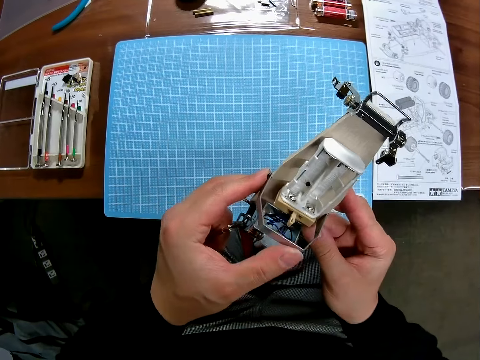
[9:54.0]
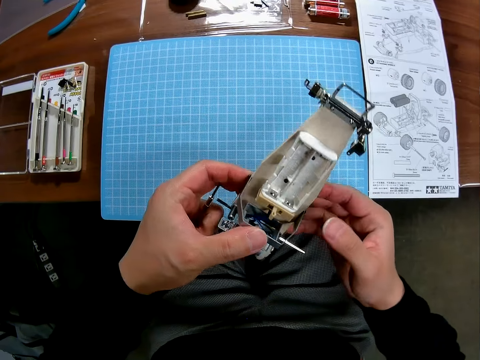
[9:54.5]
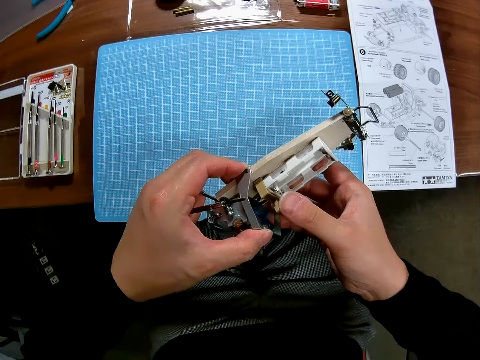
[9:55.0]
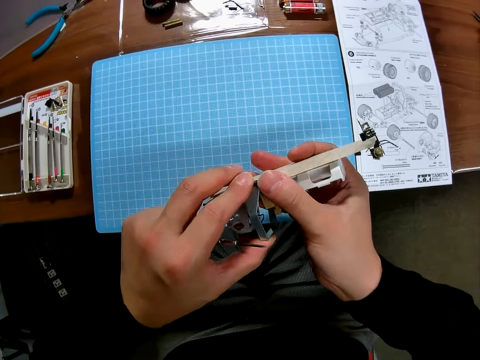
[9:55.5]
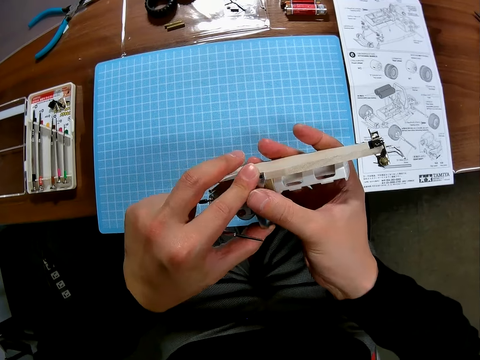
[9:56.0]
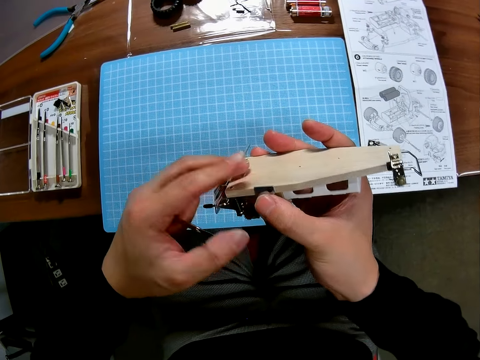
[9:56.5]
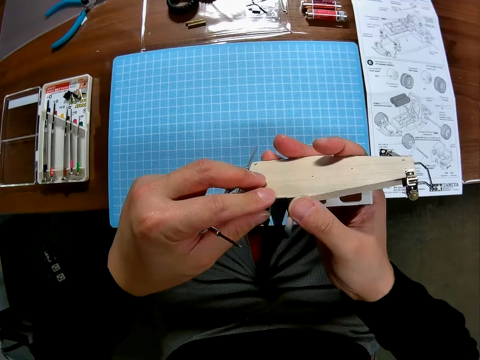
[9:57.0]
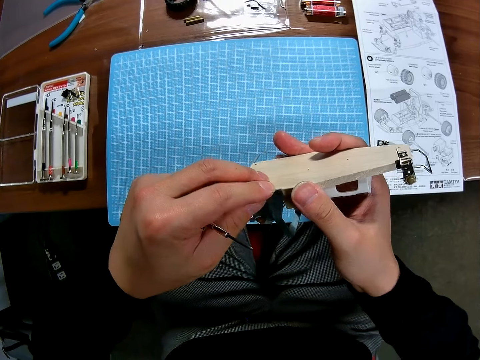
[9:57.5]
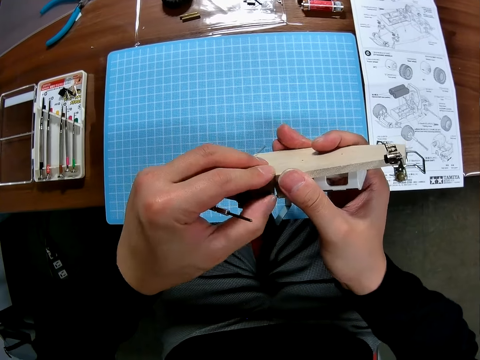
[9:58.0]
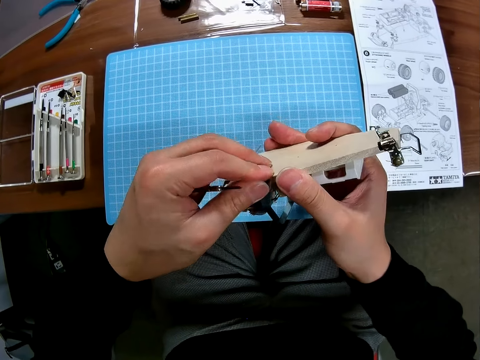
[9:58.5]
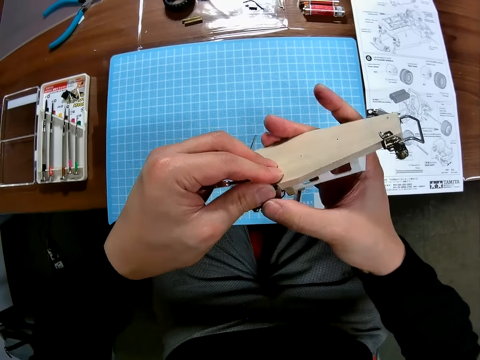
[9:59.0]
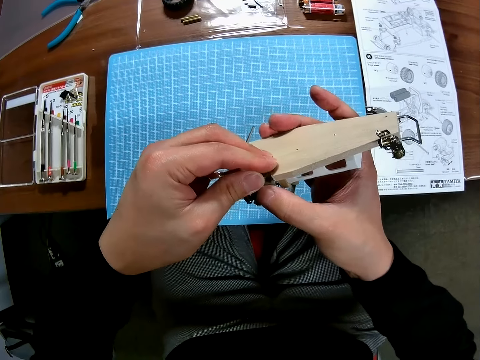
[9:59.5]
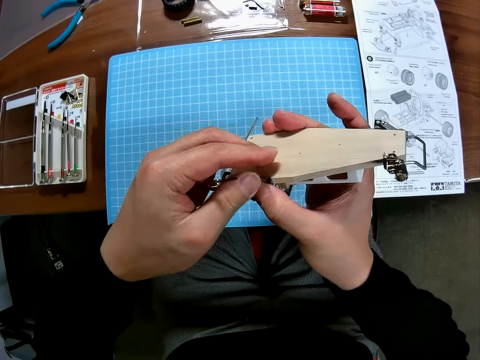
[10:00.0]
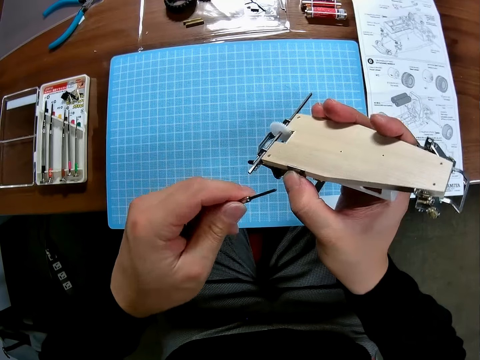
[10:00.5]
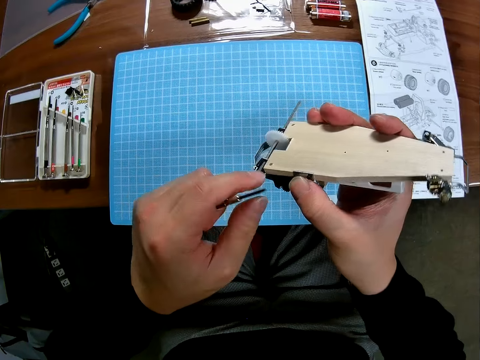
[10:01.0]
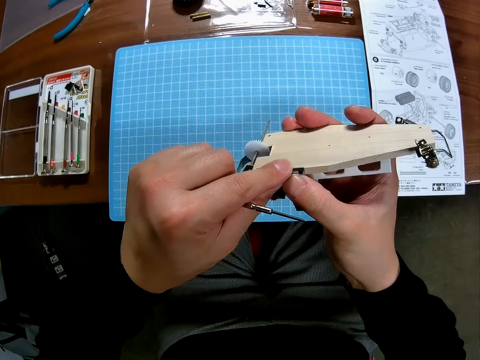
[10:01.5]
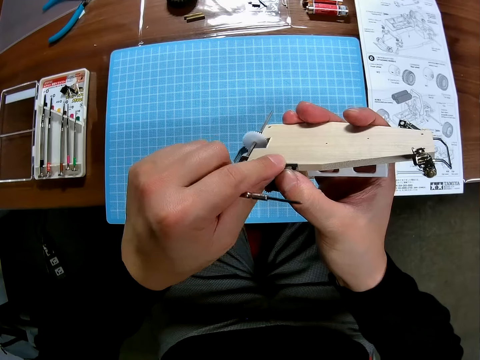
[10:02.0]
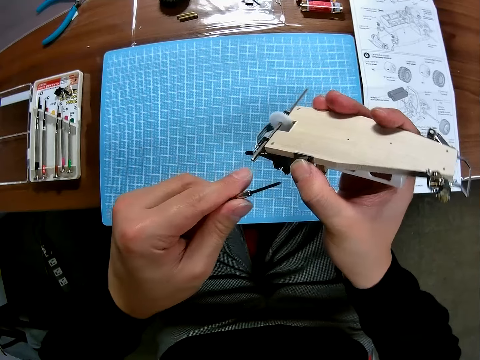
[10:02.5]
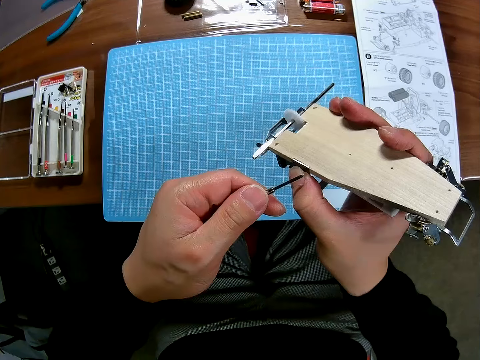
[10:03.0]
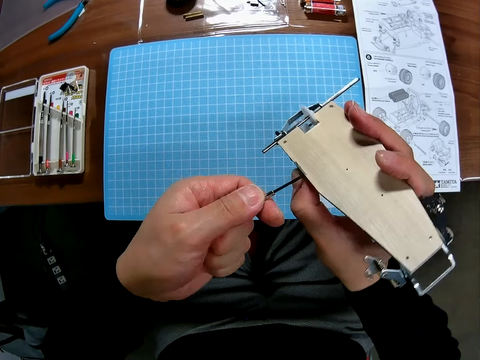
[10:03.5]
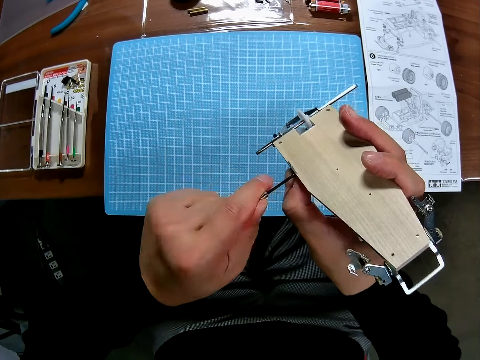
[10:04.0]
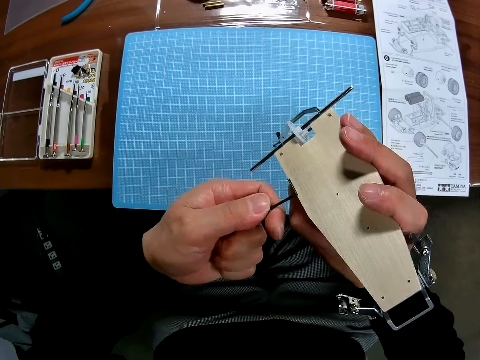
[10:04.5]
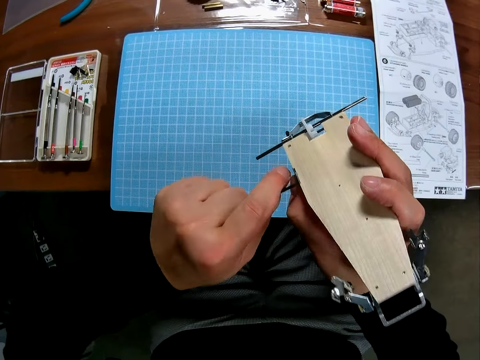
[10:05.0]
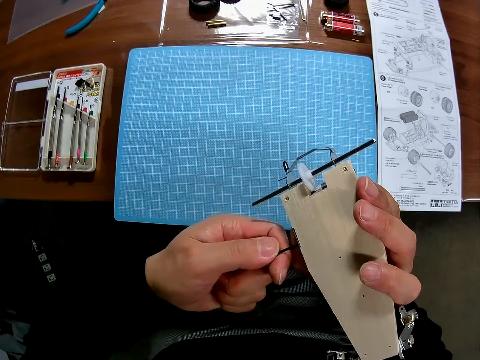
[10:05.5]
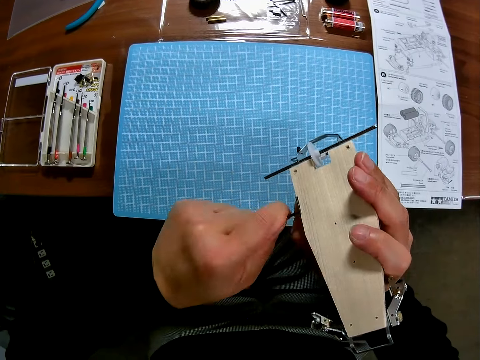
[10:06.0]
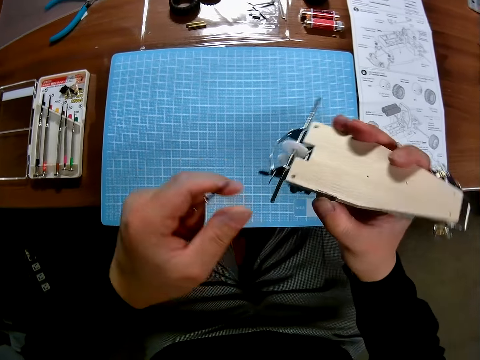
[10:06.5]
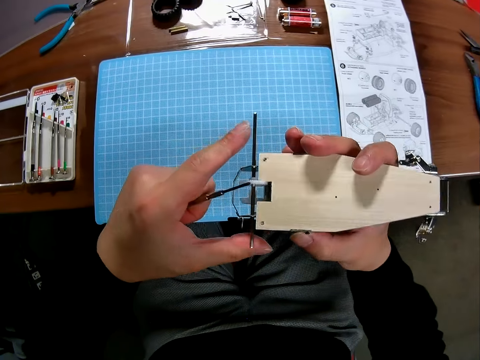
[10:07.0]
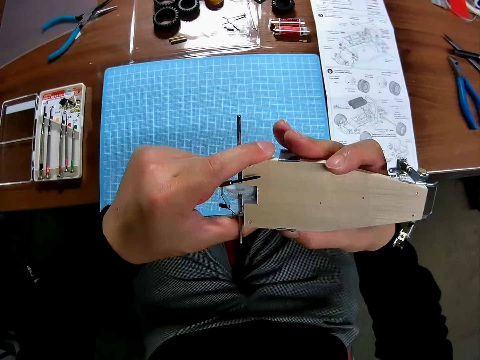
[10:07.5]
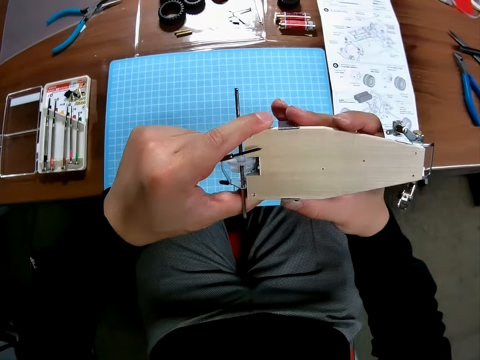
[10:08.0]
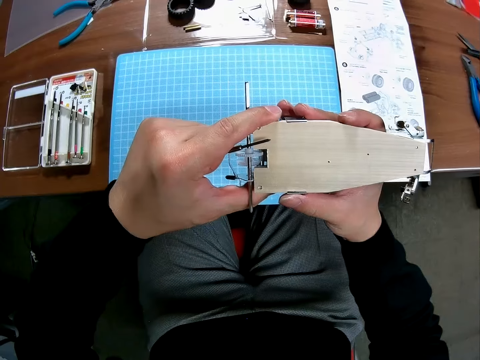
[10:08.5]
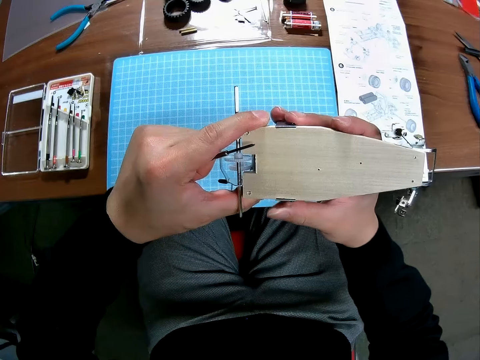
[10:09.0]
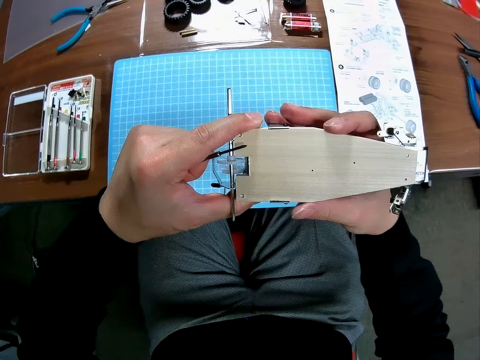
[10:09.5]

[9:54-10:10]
The camera wearer screws the rear wing end plate using the screwdriver. They tighten the screw to the car. They hold the undercarriage.

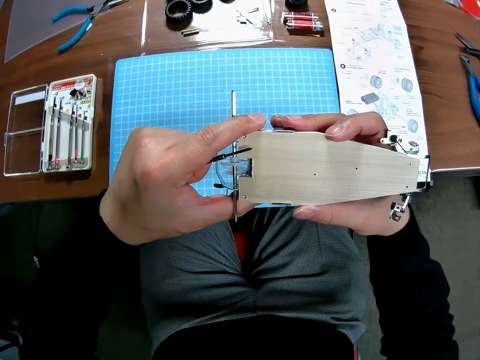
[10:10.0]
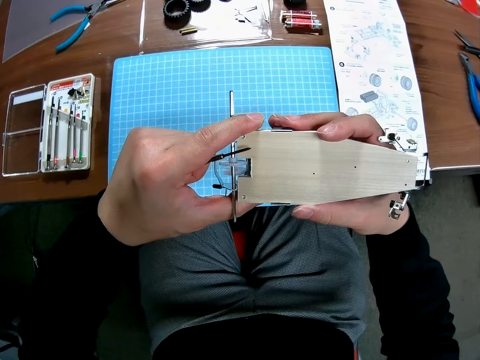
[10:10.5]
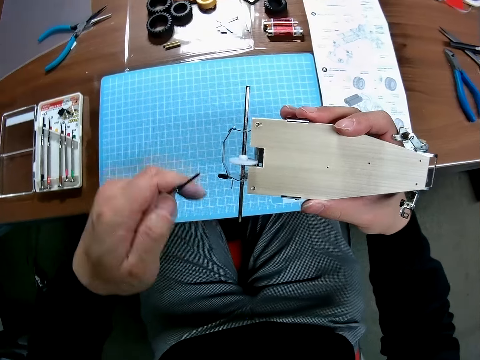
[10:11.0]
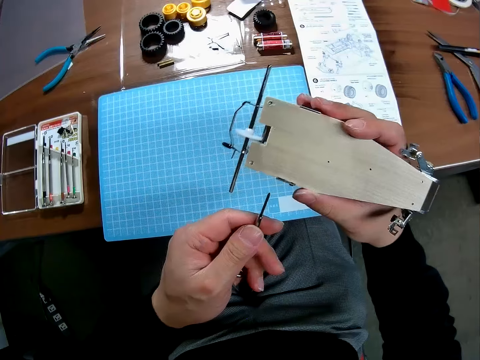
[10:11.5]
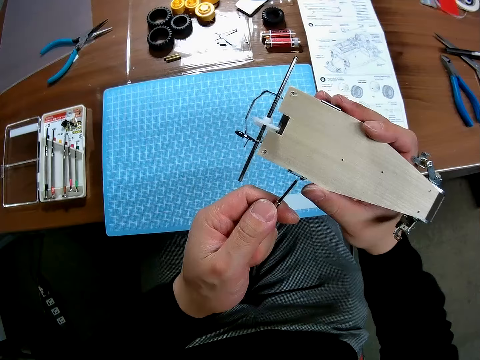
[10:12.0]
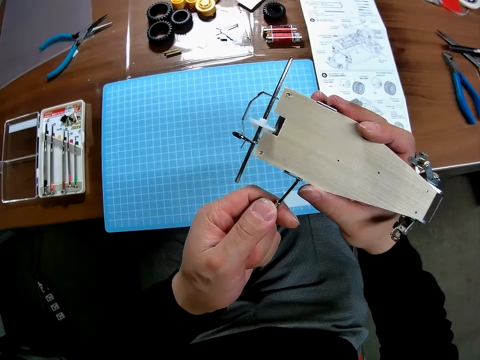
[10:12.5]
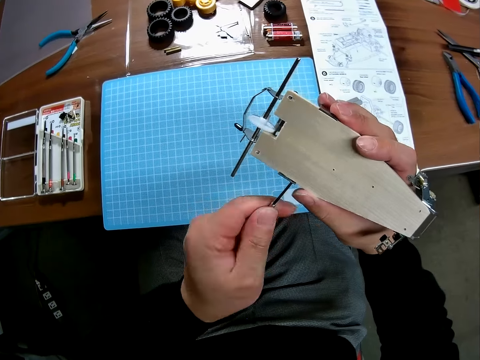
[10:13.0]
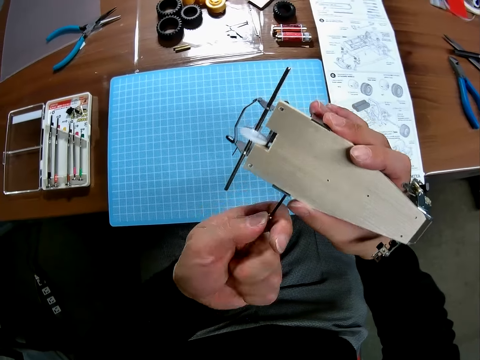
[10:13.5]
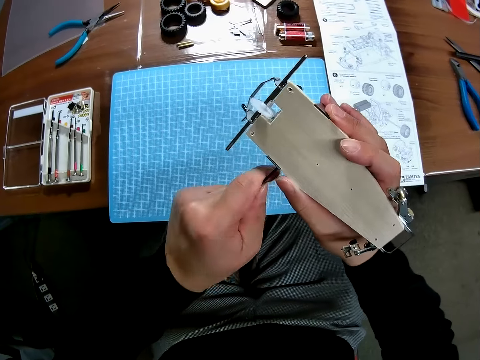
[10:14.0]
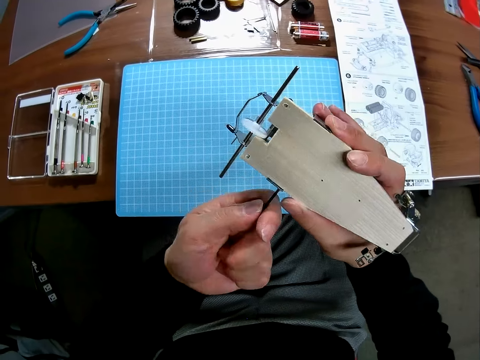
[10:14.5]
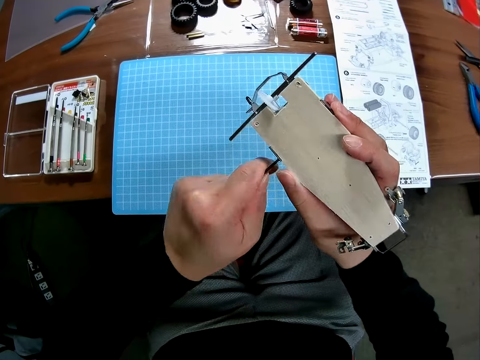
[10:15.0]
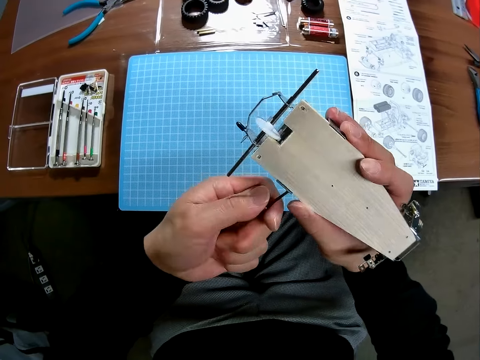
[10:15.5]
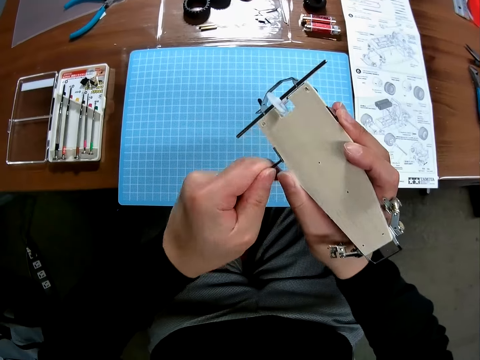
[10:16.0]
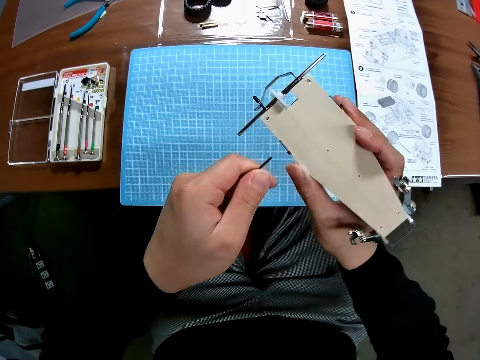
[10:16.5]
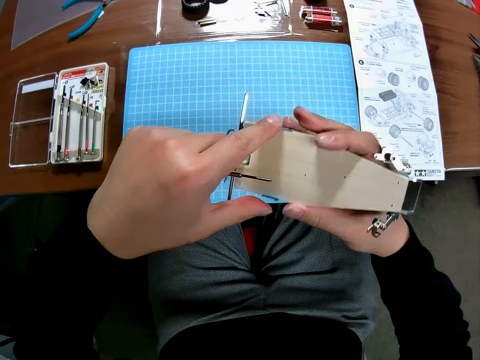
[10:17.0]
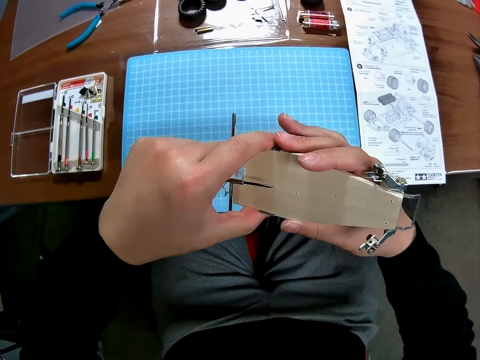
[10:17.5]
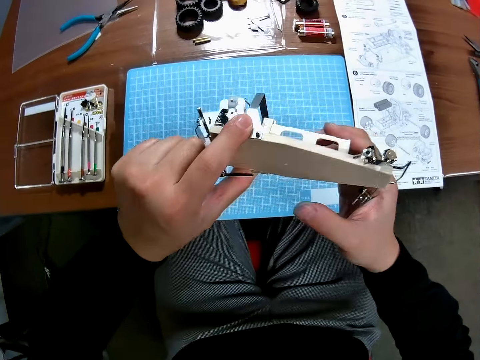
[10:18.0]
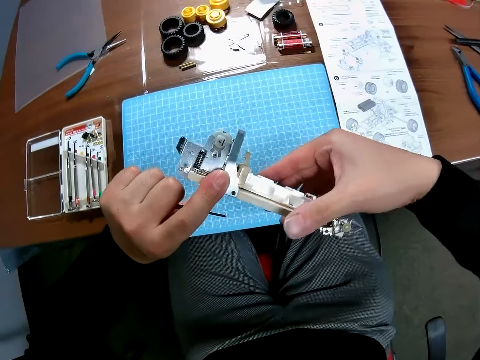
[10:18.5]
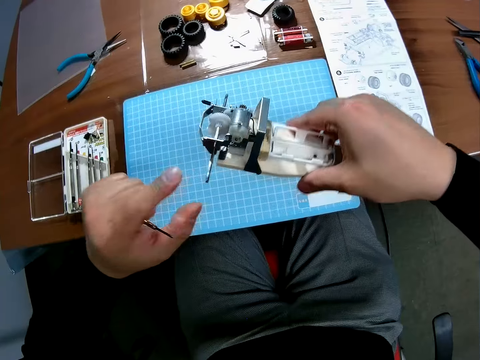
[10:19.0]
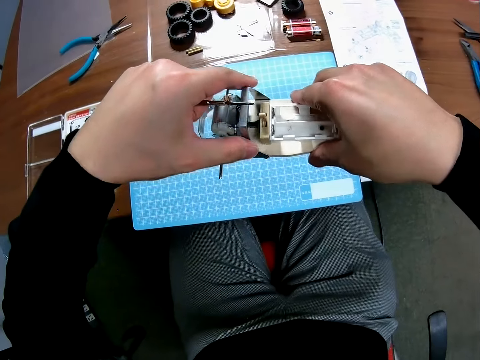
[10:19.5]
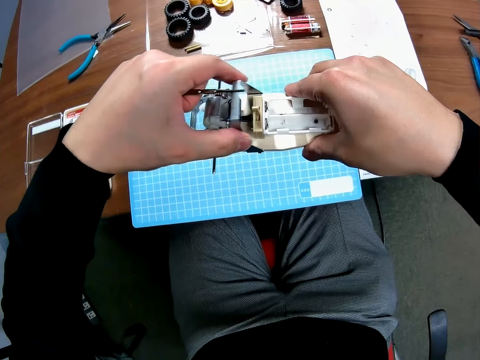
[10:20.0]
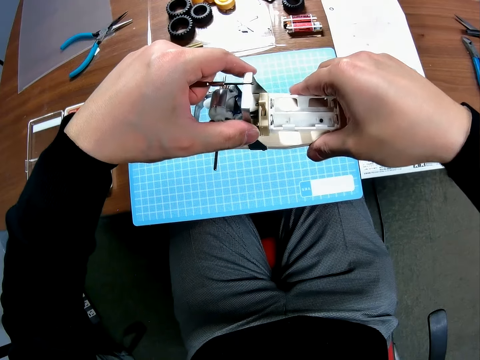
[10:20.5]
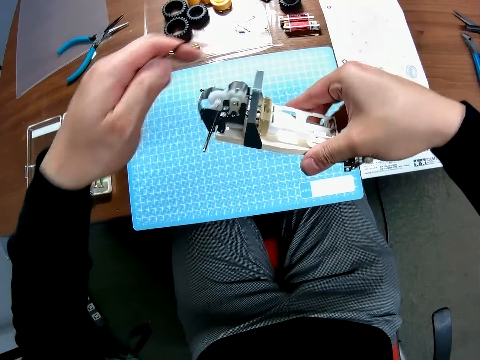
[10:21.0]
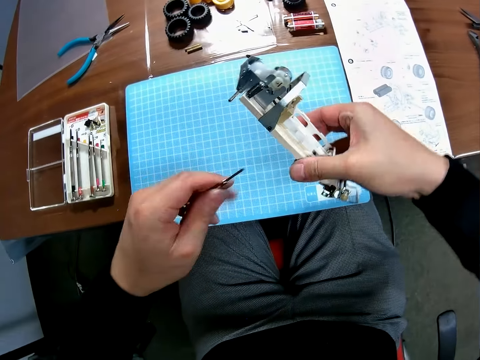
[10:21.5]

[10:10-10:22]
The camera wearer screws the rear wing end plate using the screwdriver. They turn the undercarriage. They shake the rear wing end plate.
